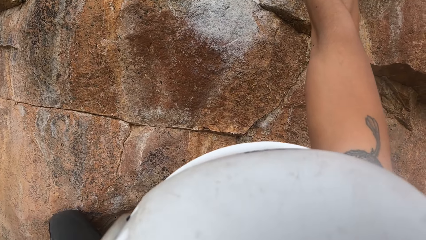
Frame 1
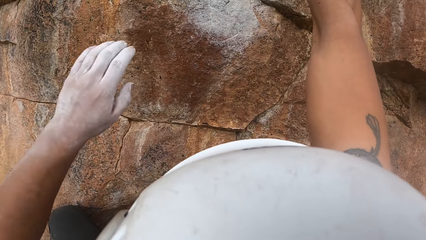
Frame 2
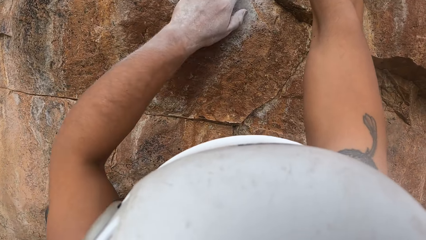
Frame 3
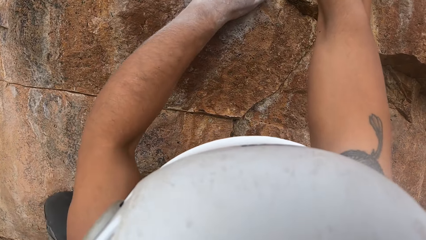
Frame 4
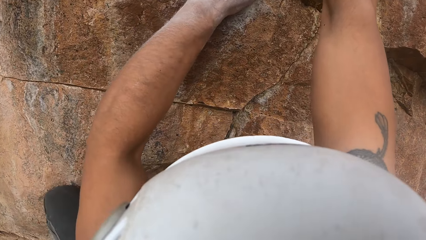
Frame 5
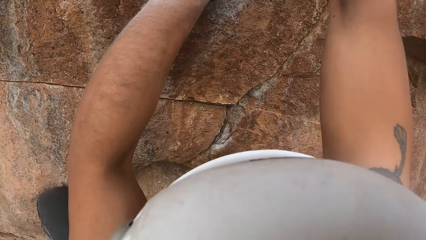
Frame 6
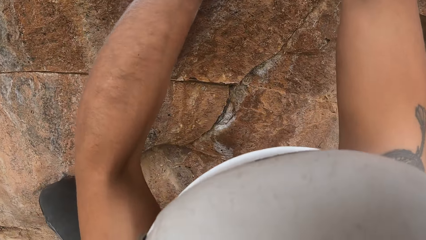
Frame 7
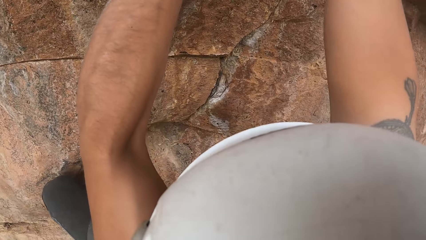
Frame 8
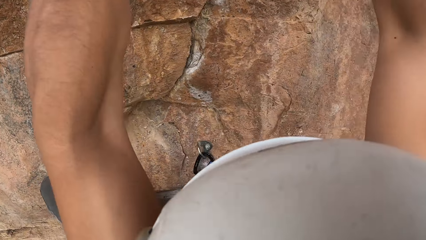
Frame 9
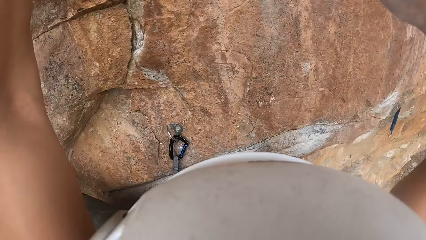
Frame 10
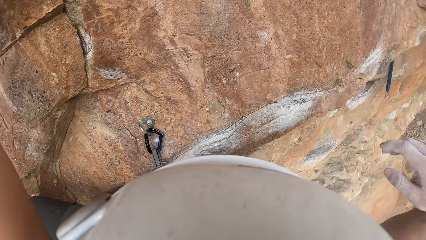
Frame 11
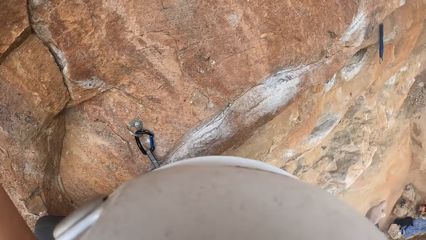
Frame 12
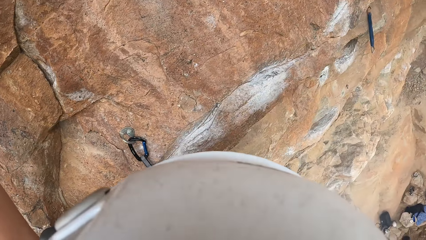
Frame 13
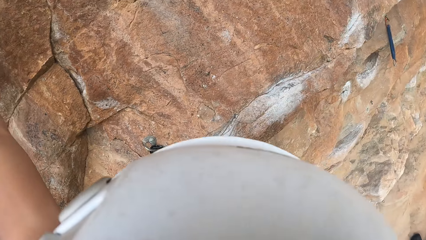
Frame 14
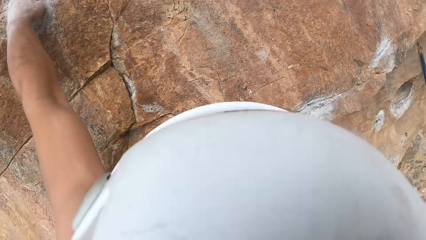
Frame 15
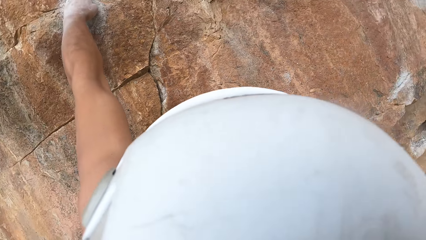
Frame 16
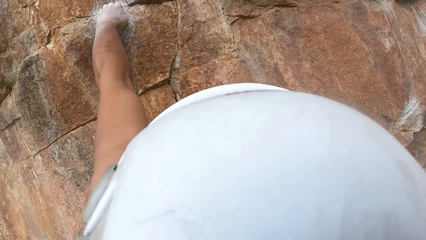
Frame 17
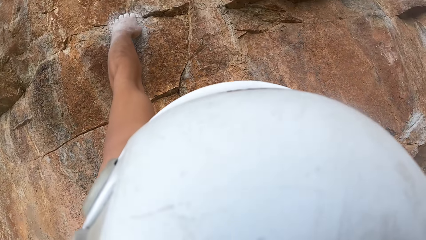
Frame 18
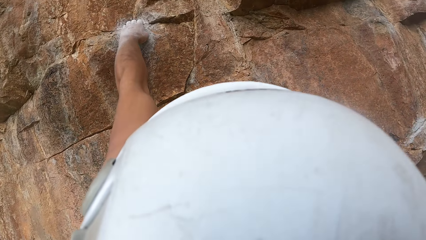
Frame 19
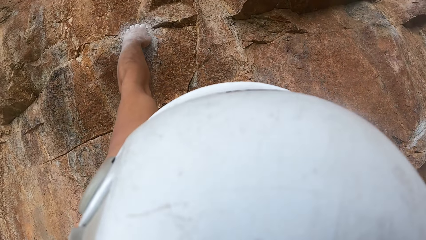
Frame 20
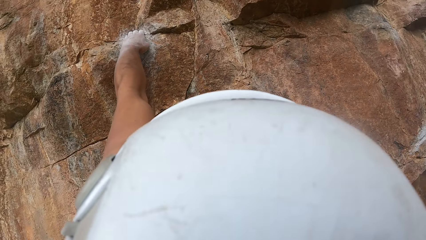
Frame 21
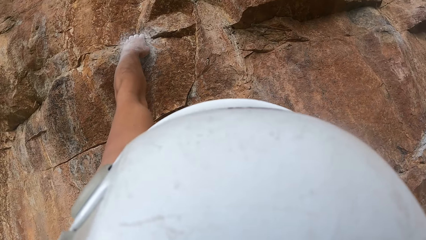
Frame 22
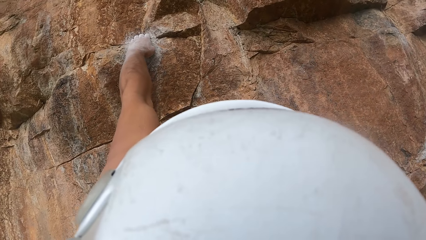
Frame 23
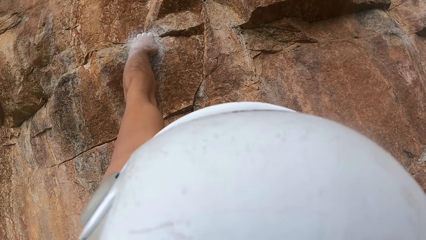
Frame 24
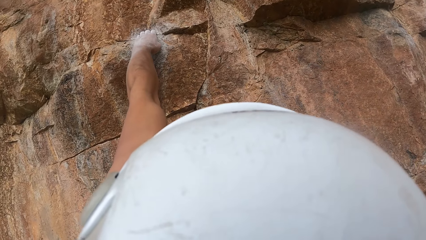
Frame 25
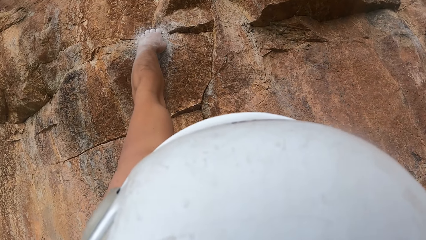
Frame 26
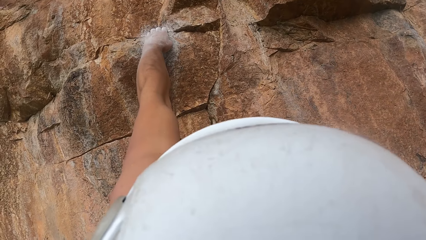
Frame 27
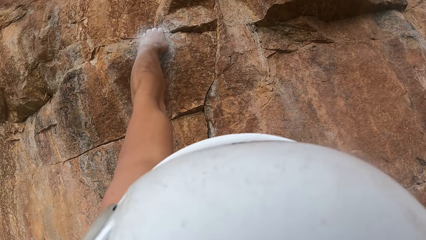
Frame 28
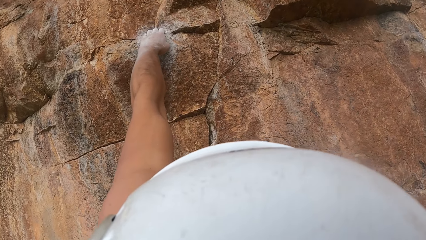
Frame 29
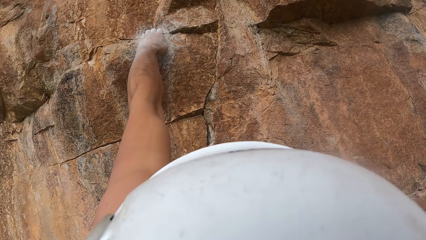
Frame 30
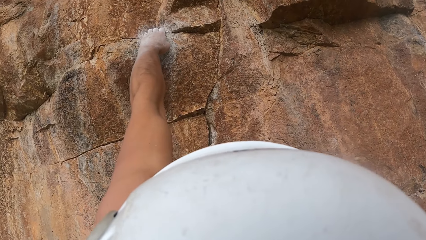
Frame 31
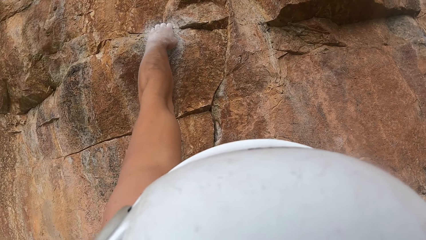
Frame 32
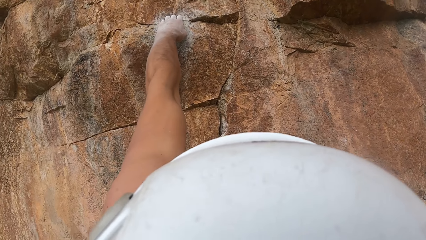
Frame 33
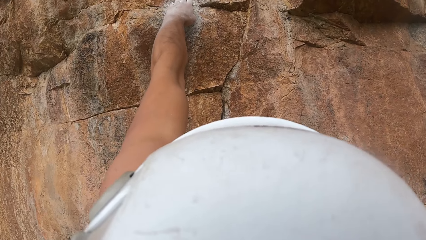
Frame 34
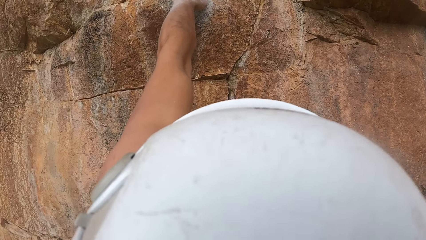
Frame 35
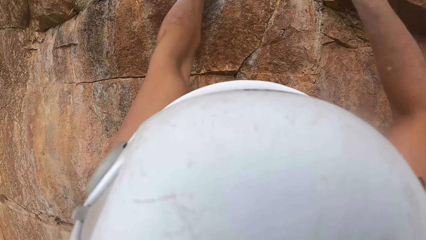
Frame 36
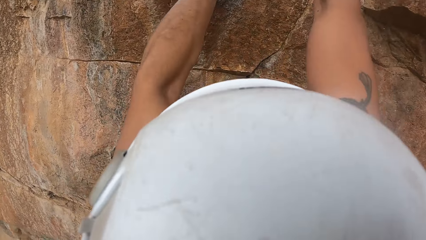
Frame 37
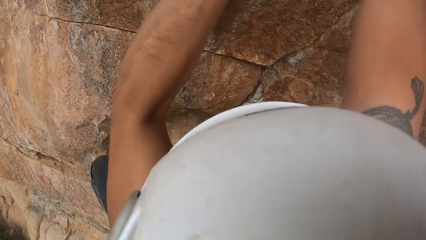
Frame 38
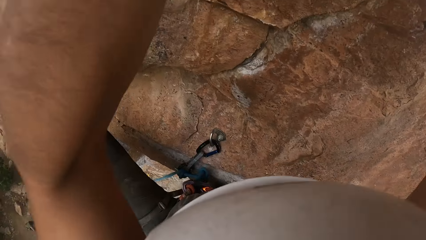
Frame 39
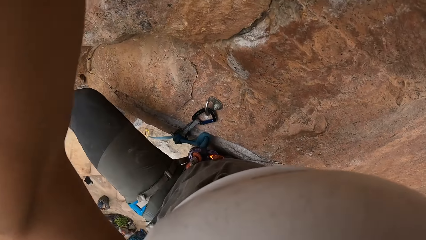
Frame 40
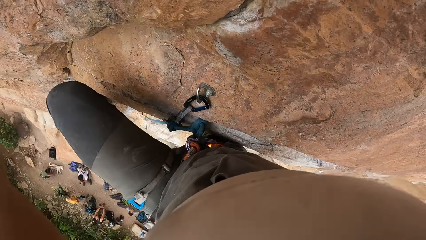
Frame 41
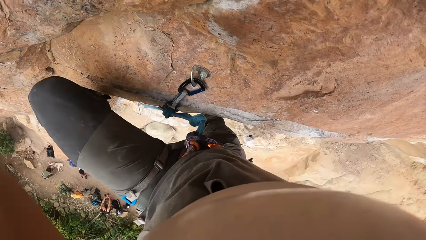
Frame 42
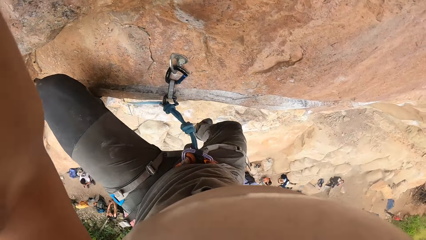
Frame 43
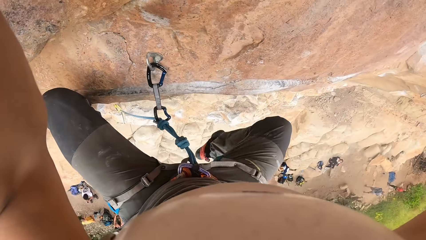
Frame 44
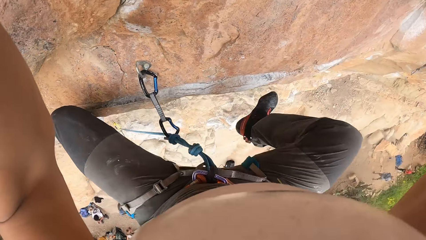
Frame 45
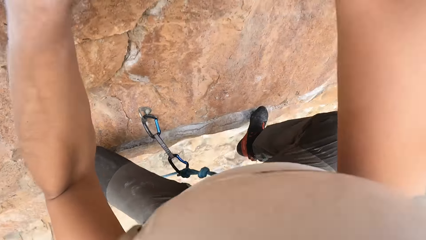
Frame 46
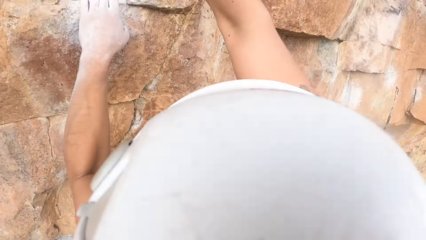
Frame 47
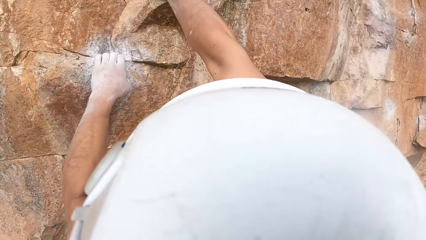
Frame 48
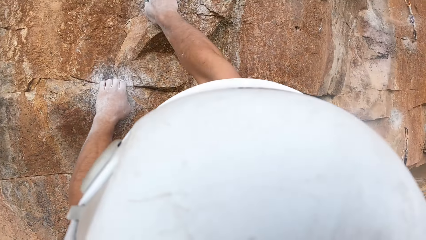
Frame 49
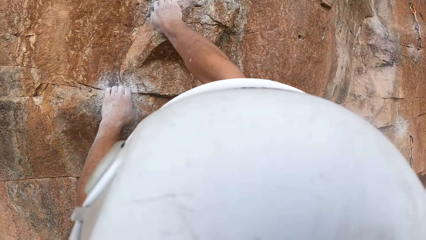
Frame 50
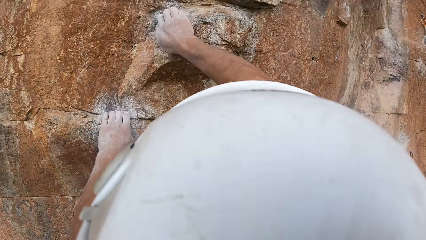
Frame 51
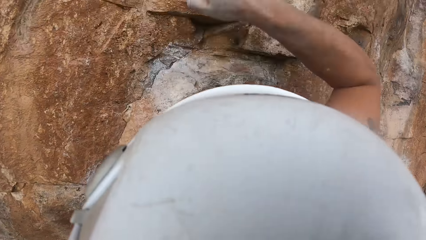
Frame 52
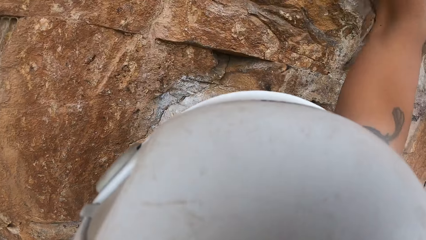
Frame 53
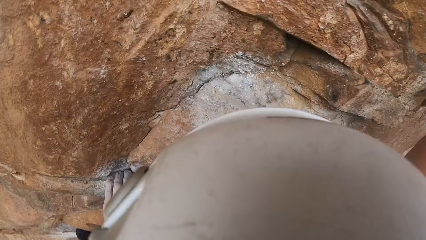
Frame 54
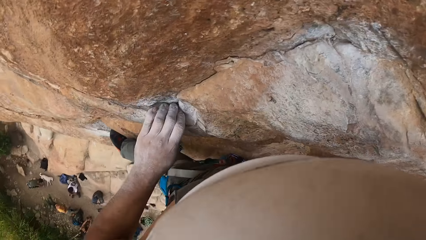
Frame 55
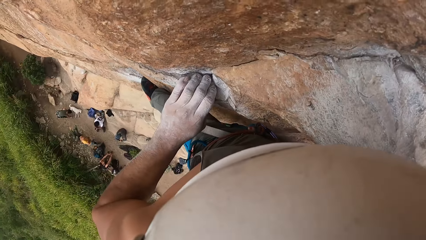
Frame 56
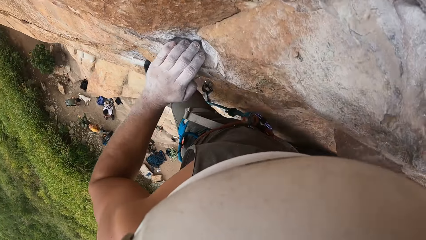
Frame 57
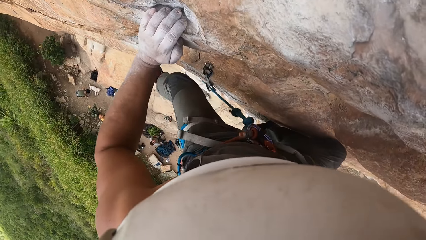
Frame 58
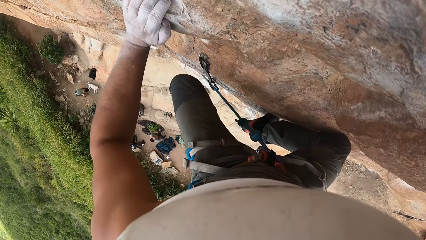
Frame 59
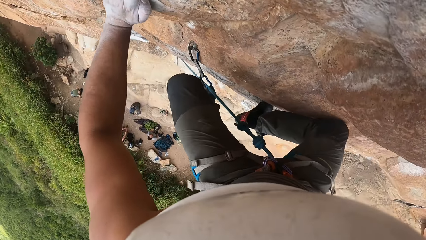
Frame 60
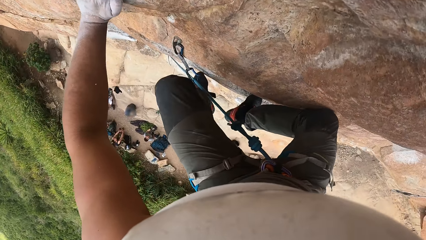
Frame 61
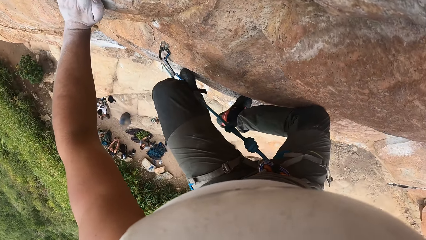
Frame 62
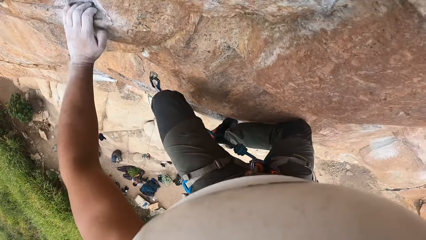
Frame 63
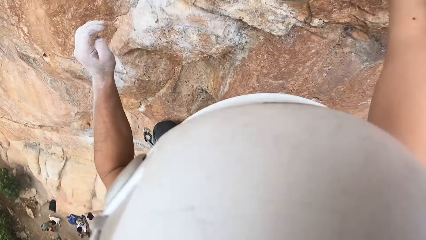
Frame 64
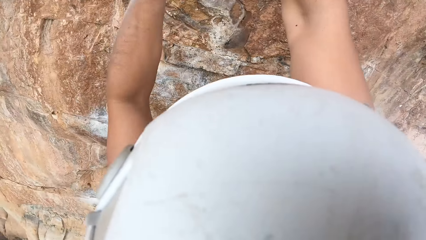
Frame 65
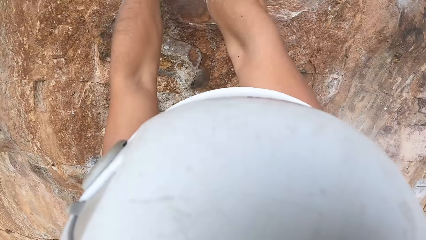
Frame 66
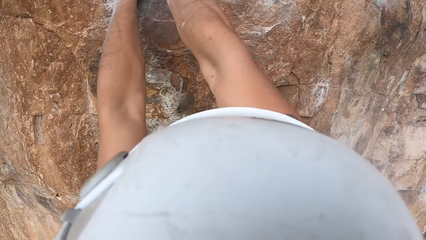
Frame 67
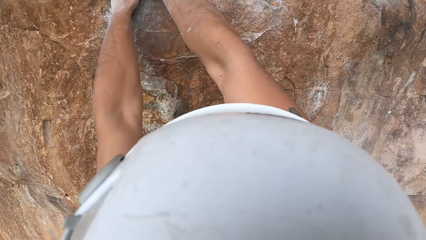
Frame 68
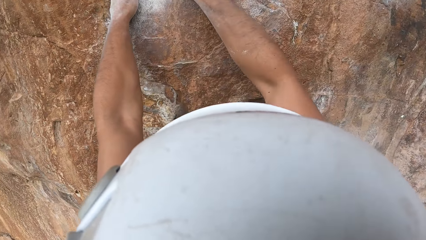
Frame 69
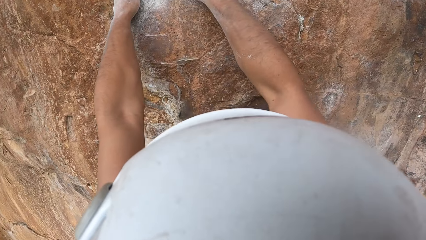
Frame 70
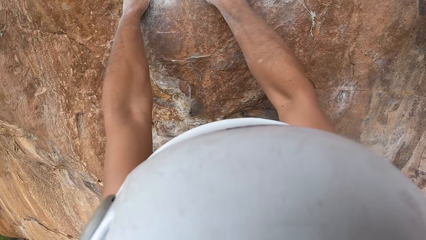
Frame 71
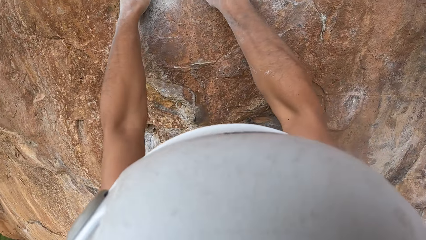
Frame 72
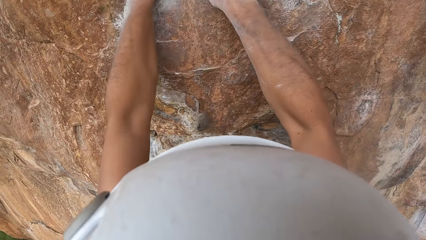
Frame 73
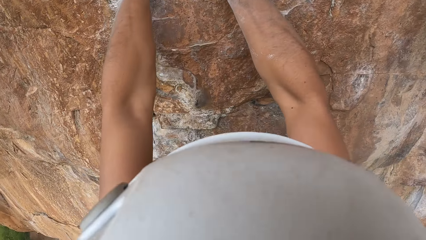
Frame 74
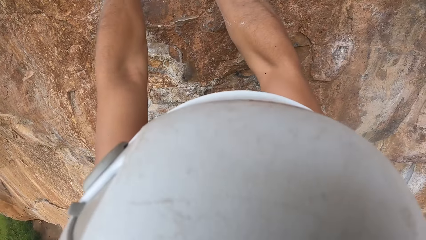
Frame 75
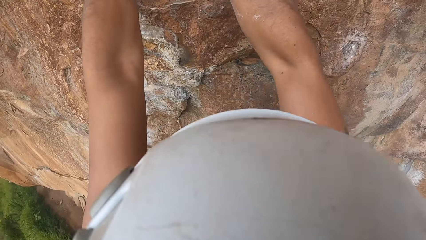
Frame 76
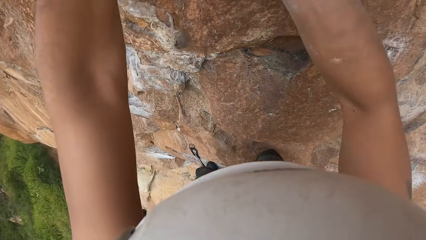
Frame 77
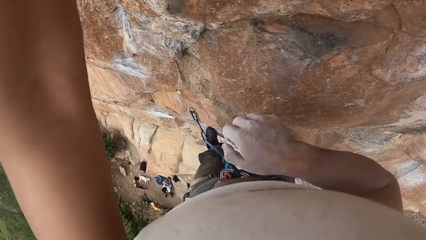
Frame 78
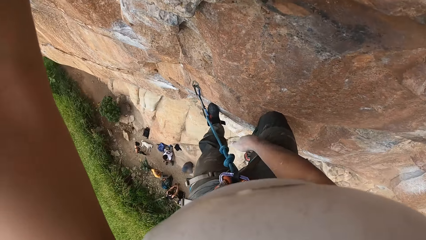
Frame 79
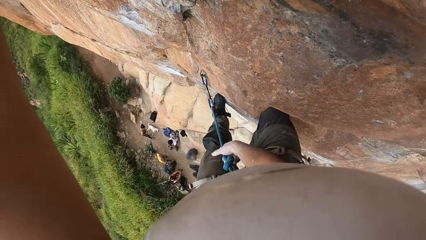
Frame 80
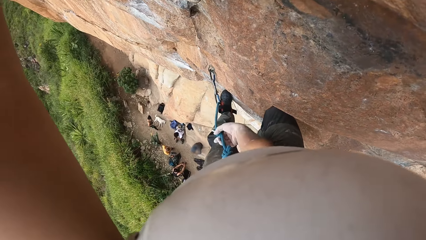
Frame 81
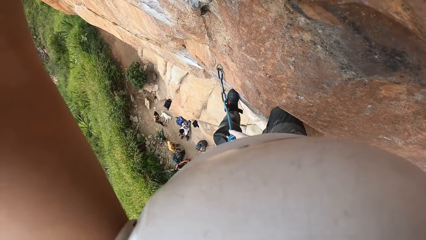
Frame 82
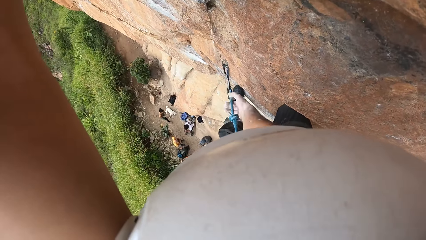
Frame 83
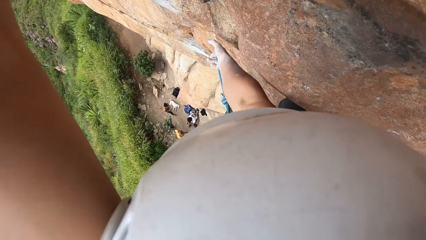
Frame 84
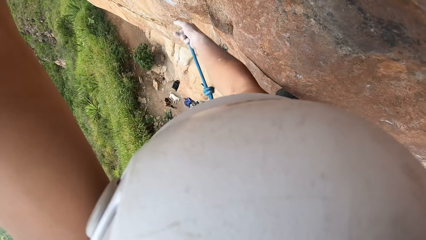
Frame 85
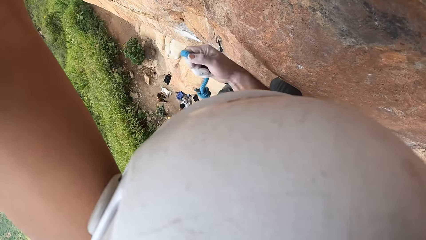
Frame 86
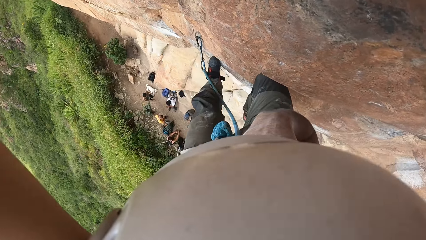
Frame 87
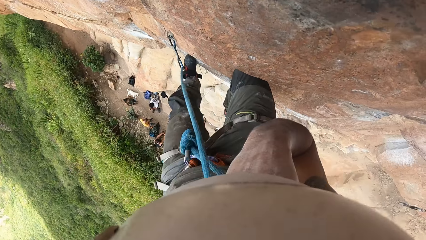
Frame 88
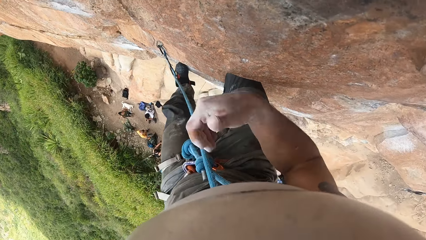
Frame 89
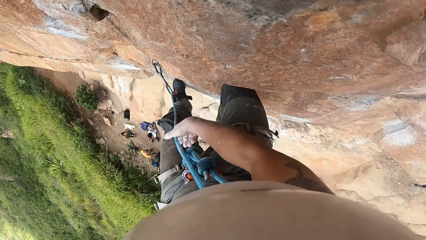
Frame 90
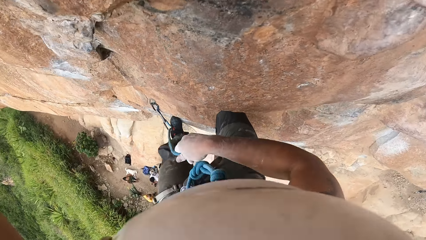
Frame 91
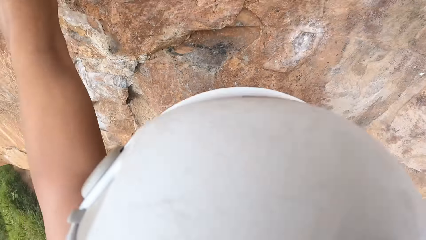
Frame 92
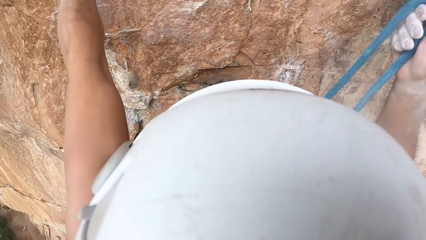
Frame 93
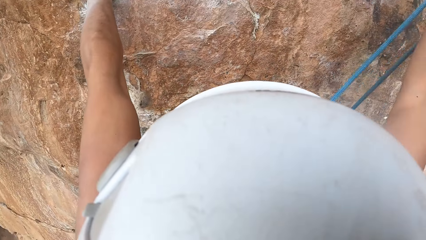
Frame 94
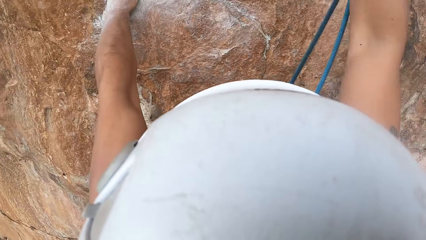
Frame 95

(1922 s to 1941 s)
The camera wearer holds the rock with both hands. They shake the right hand. They hold the rock with both hands. They climb the rock. They pull the climbing rope with the right hand.
